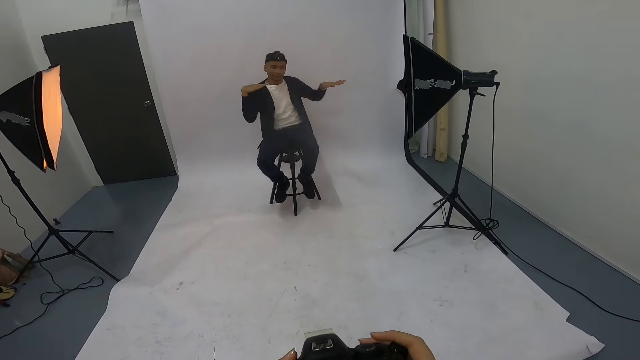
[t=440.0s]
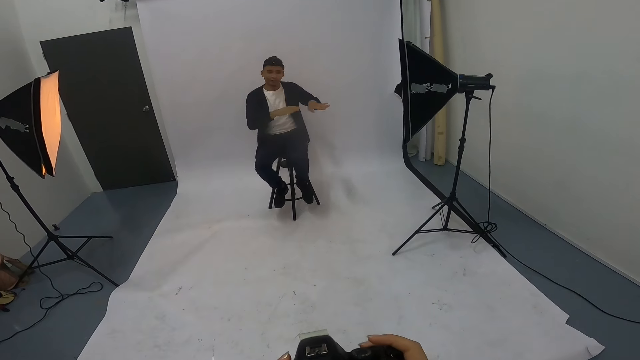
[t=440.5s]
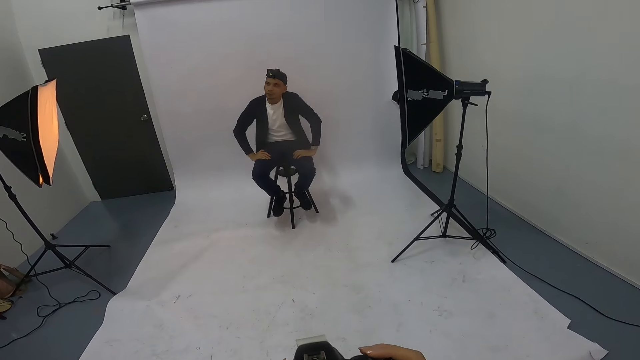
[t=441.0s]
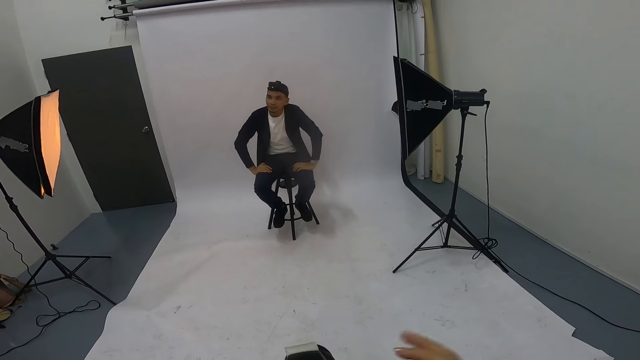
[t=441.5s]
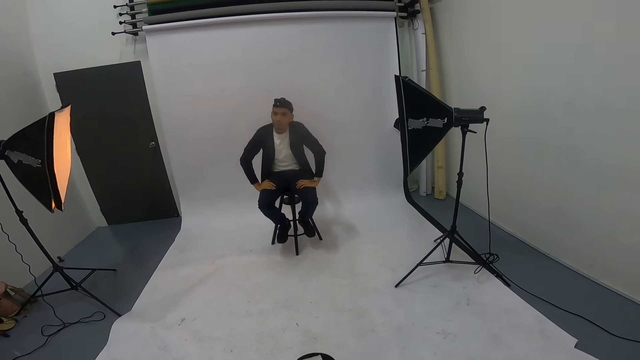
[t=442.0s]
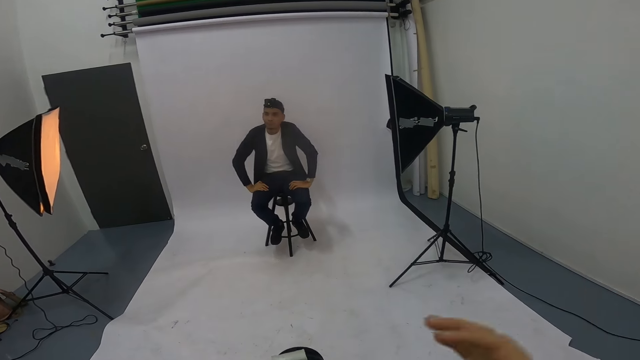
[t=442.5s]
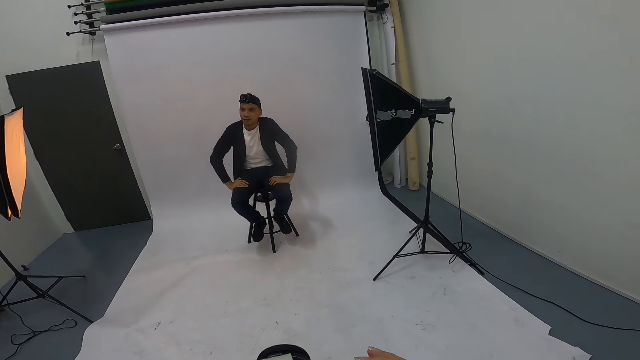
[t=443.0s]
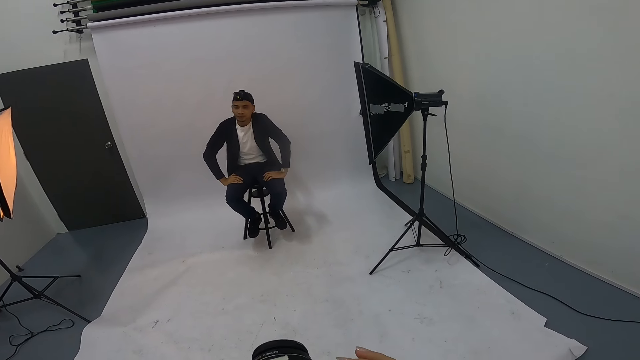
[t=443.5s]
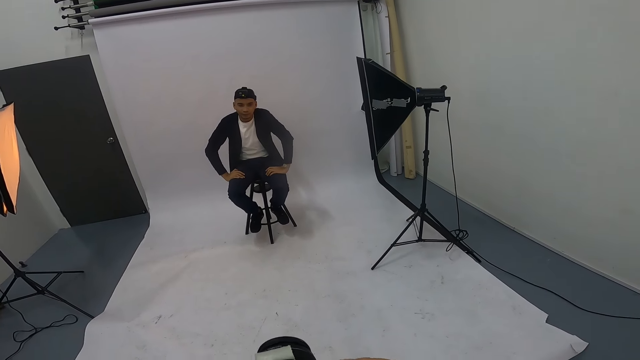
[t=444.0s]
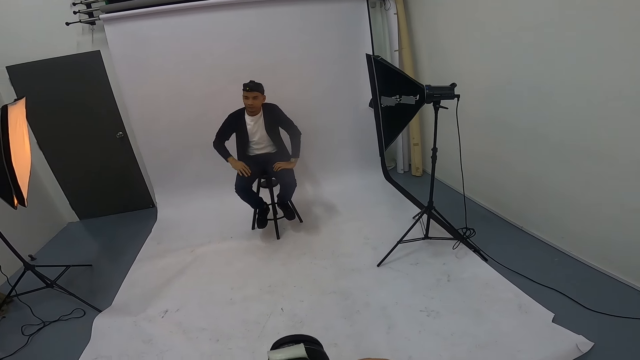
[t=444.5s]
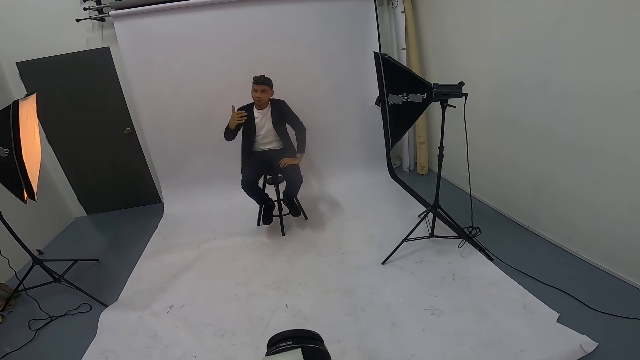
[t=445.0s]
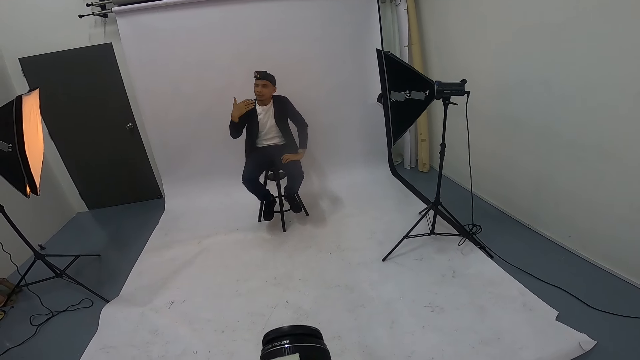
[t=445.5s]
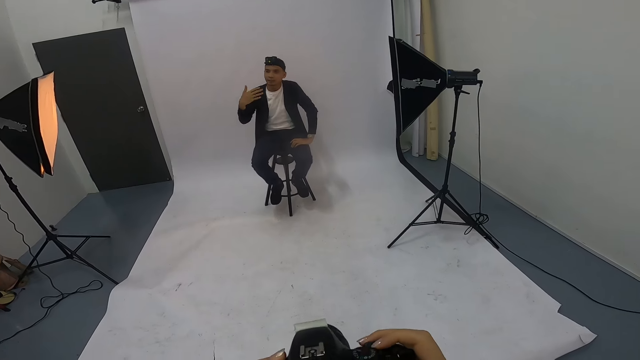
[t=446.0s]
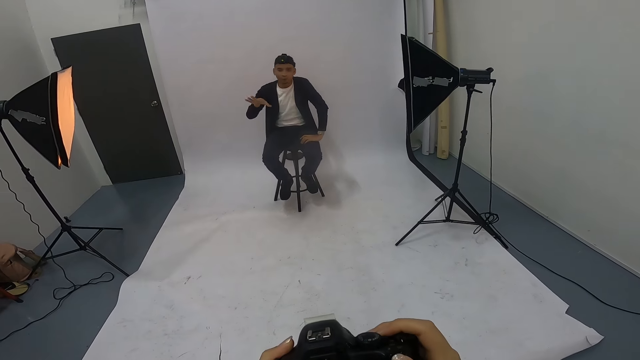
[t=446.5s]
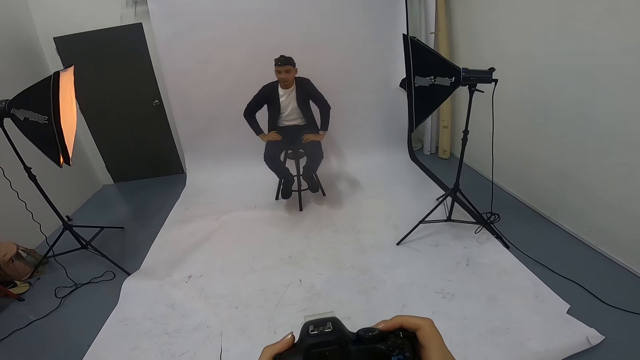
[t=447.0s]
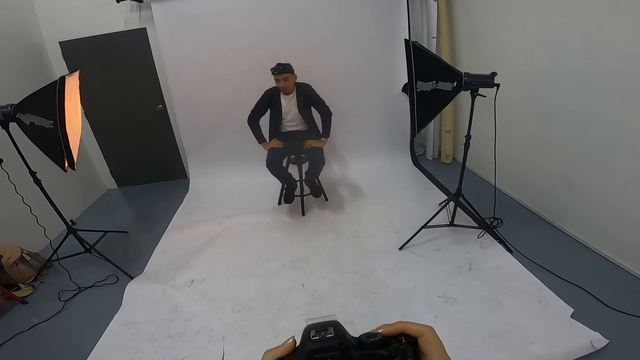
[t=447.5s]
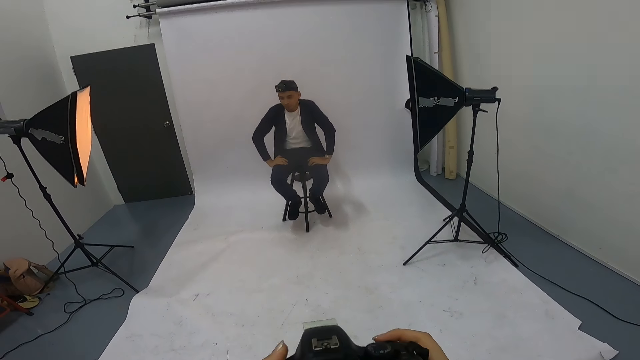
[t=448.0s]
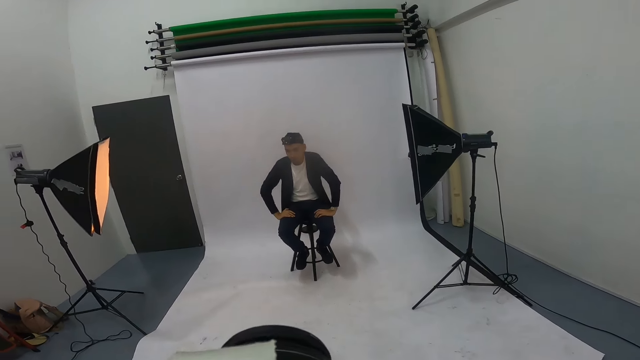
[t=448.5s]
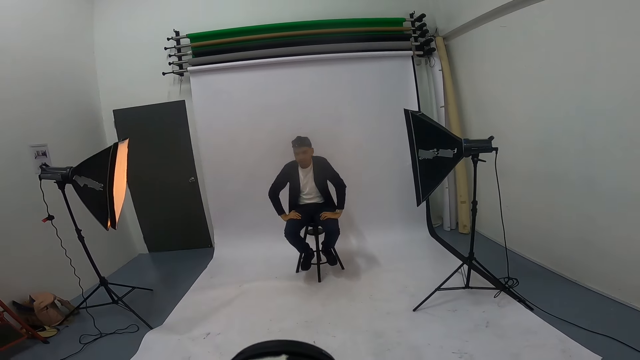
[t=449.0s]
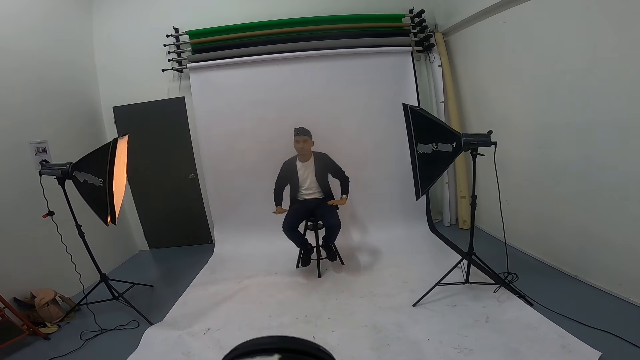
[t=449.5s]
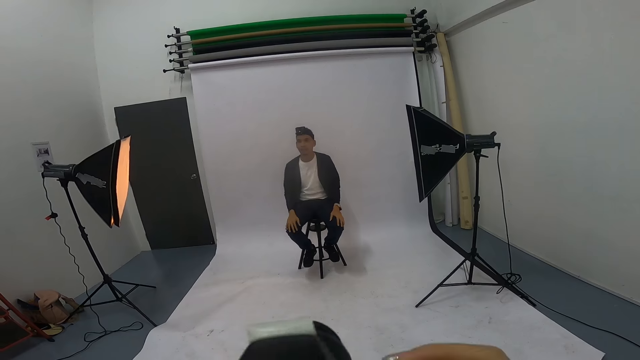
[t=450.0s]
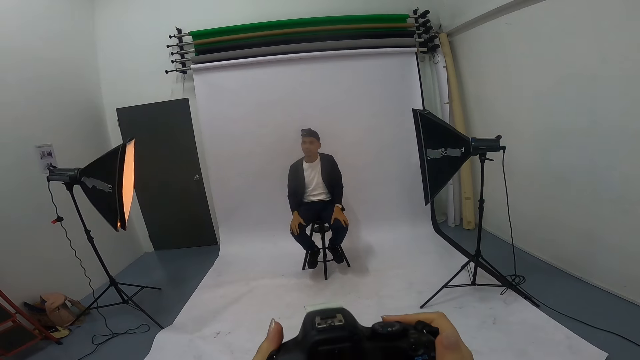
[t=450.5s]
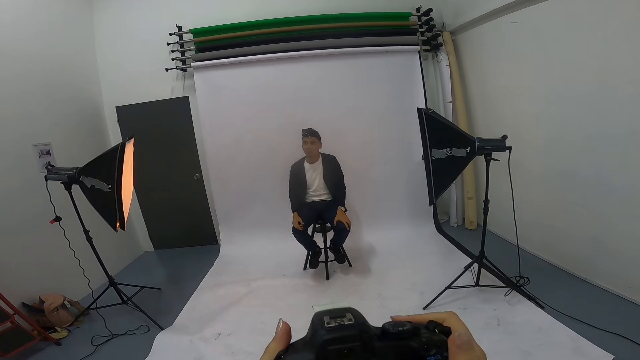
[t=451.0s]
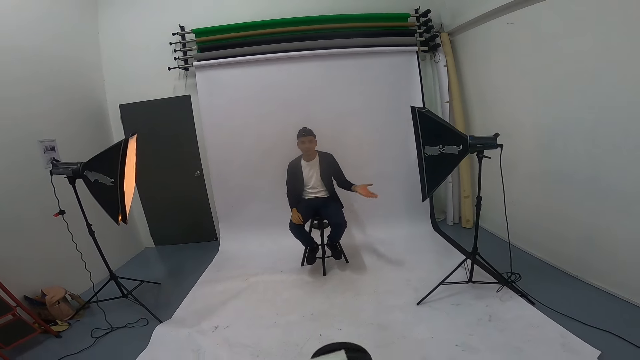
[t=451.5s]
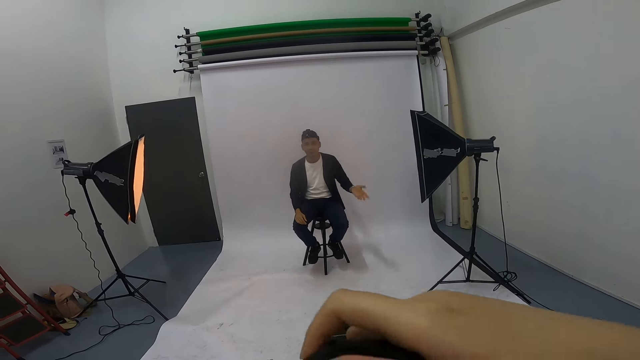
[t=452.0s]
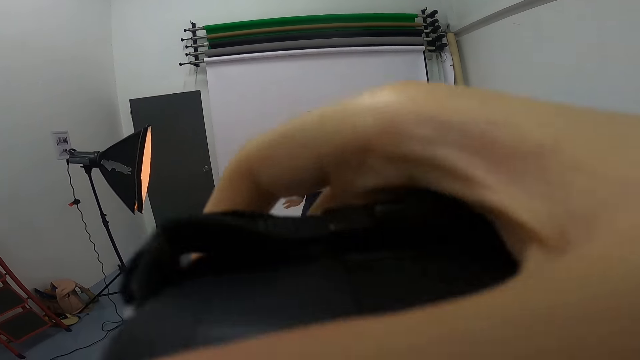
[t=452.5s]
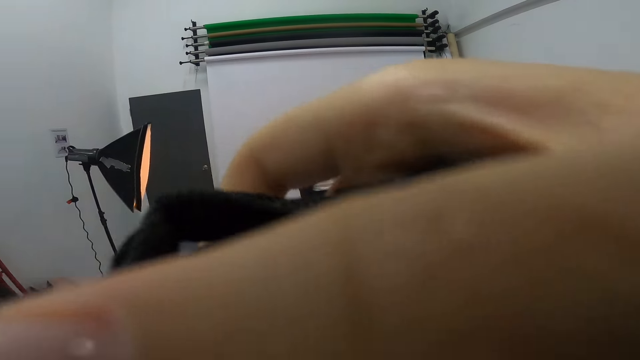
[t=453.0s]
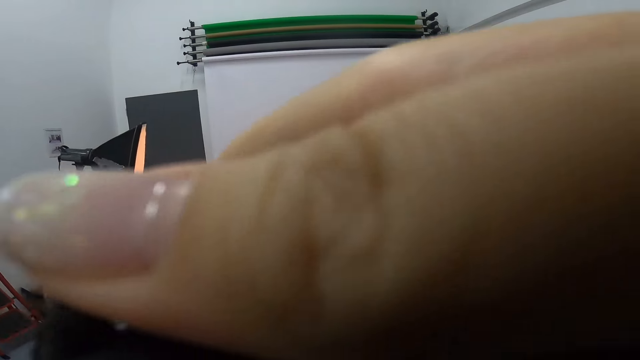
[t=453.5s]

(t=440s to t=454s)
A man places his hands on the laps. The camera wearer talks with the man. He moves his hand. The man gestures at the camera wearer. The camera wearer operates the camera. The man gestures at the camera wearer, places his hands on the laps, and gestures at the camera wearer.

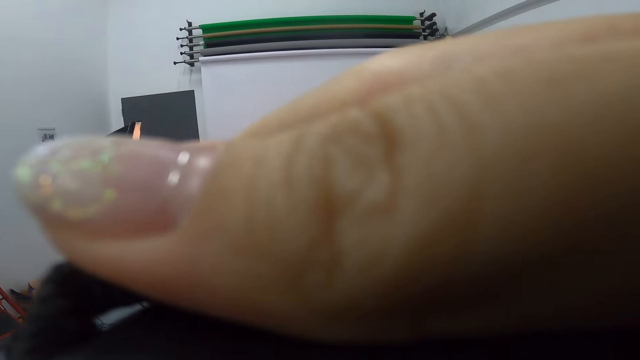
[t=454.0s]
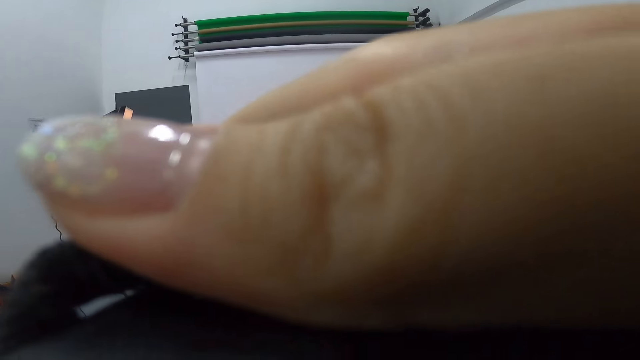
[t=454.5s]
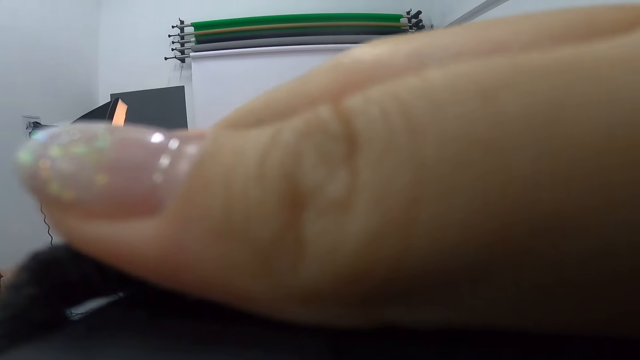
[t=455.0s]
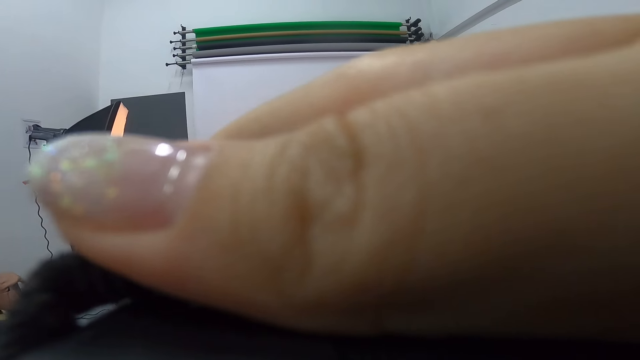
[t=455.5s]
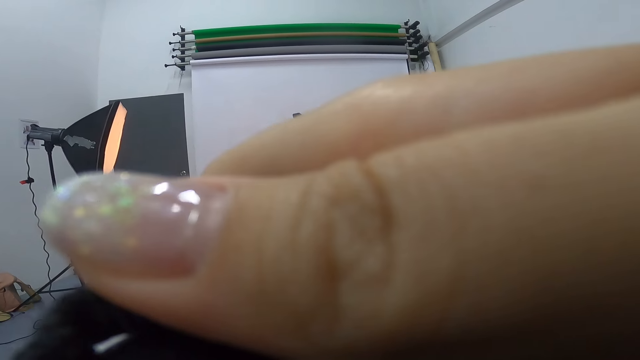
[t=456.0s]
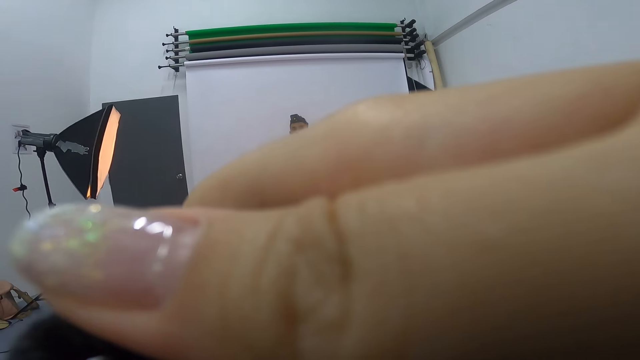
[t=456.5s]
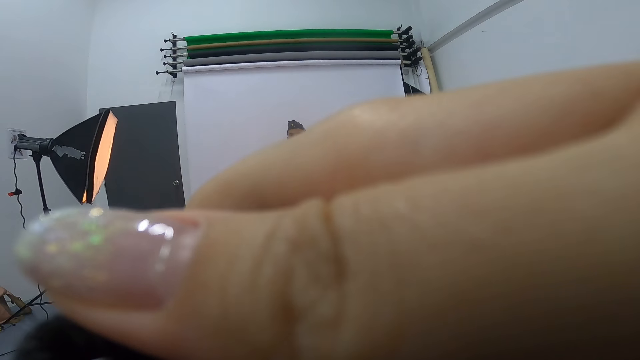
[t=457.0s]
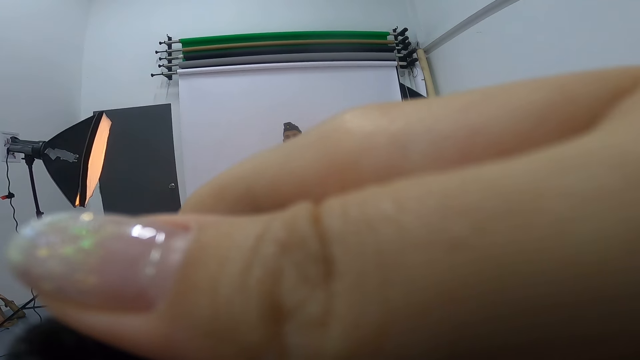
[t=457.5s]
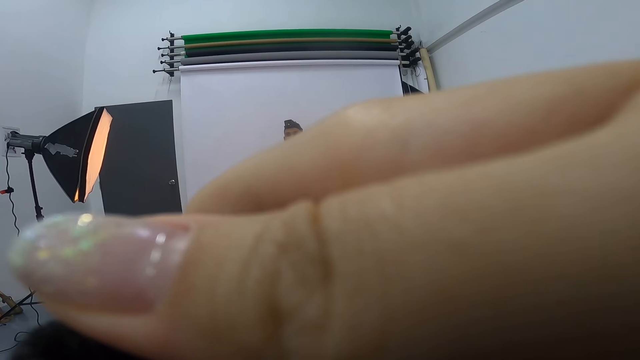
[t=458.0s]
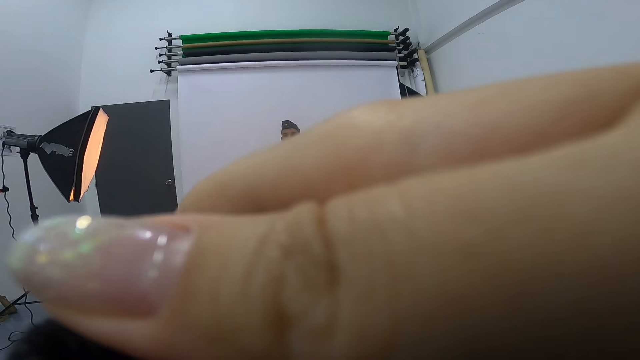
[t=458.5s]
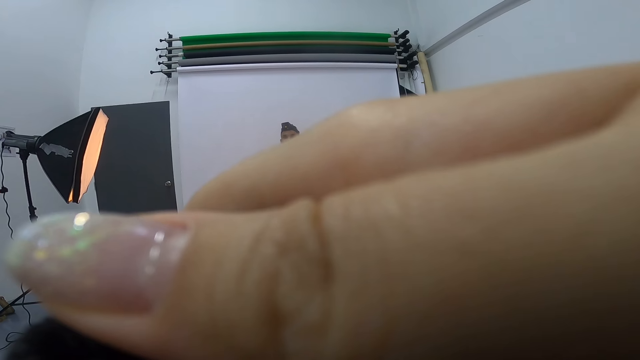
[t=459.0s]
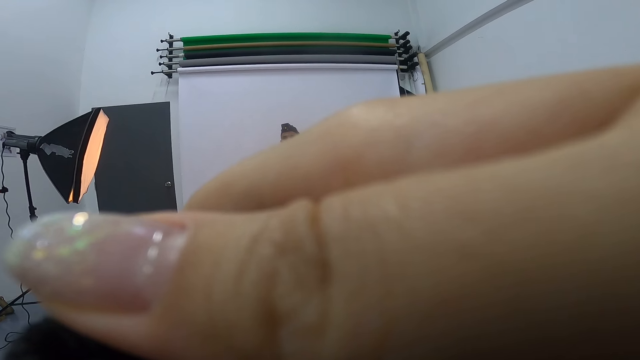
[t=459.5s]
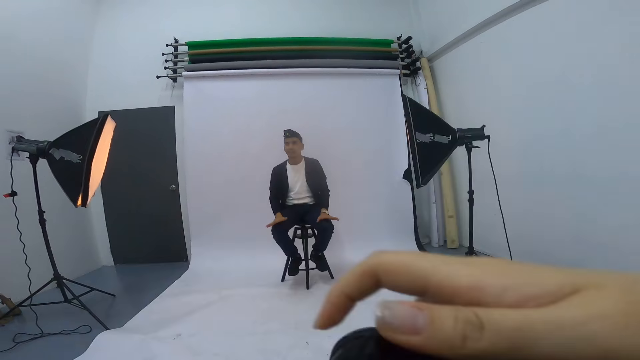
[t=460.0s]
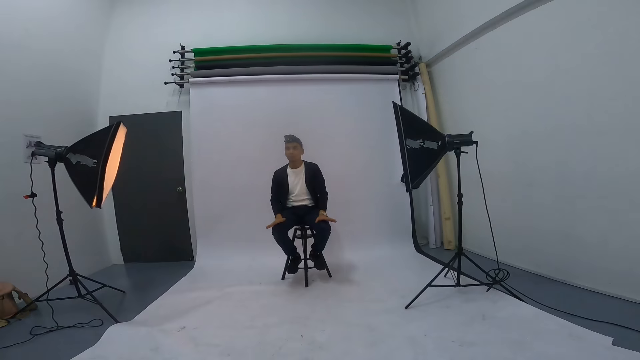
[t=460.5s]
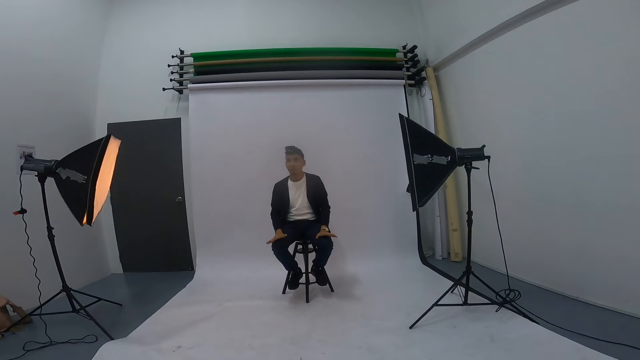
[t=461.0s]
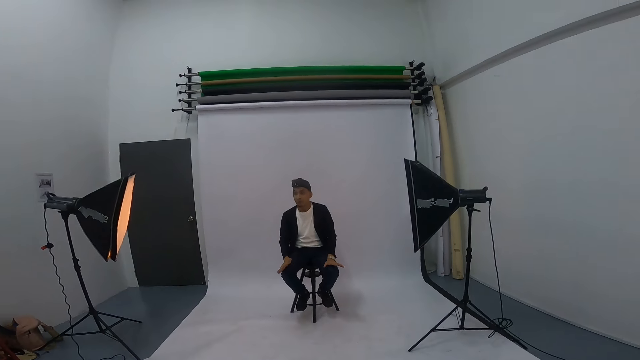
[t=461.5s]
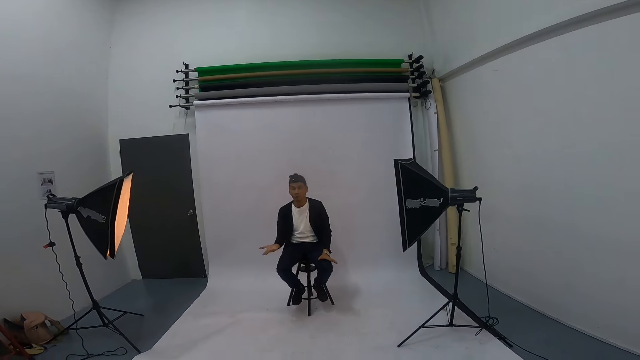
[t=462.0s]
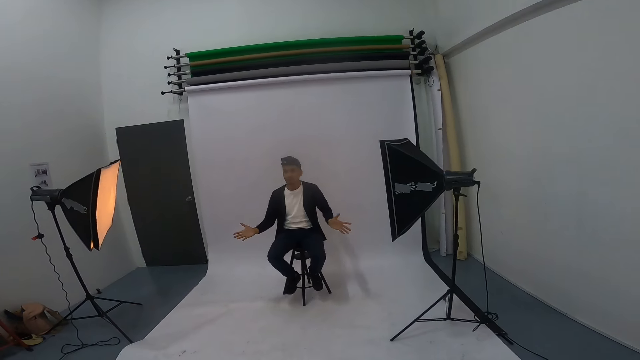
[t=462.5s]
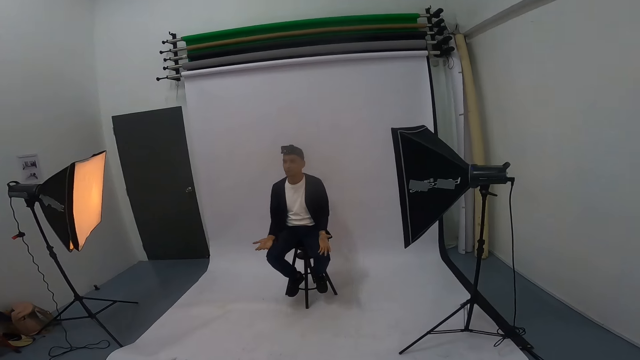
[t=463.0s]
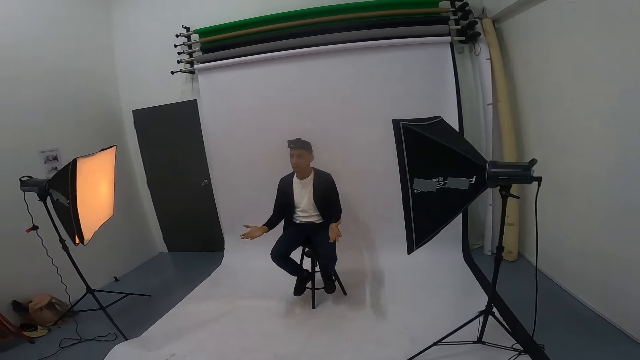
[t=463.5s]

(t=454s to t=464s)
The camera wearer takes a photo of a man. They lower the camera. The man gestures at the camera wearer.
